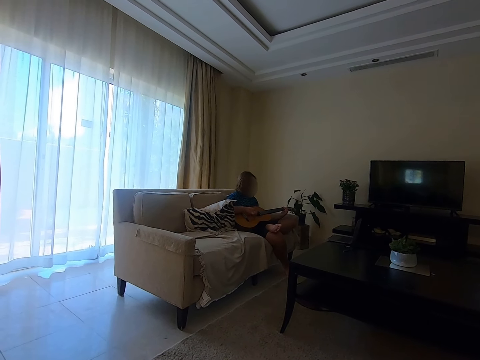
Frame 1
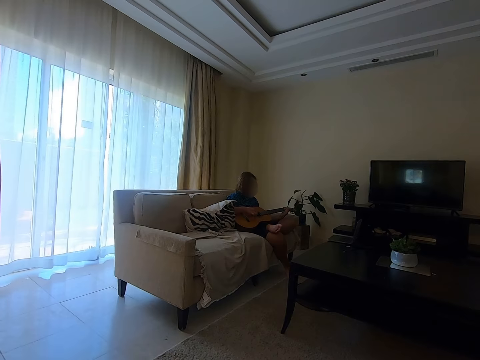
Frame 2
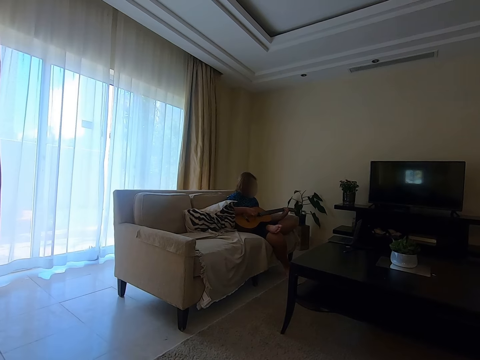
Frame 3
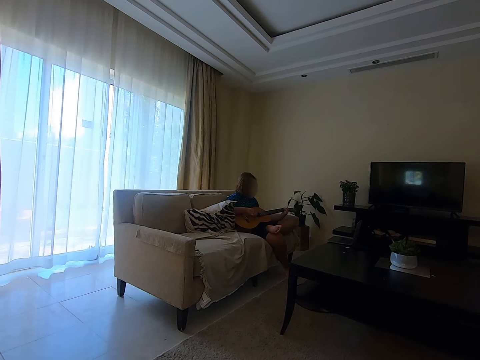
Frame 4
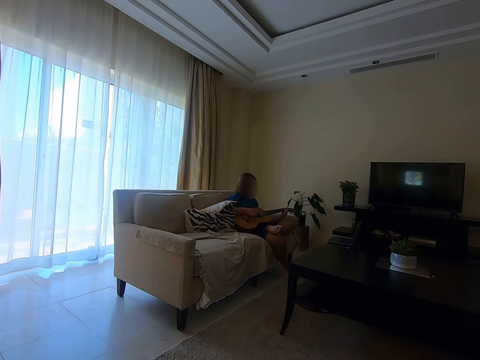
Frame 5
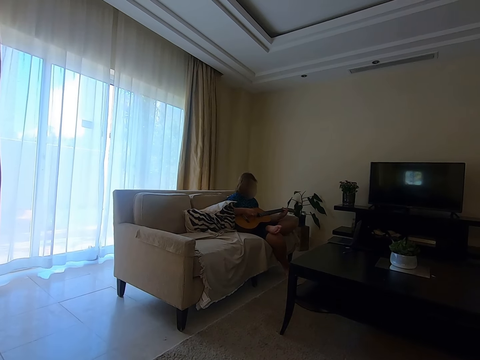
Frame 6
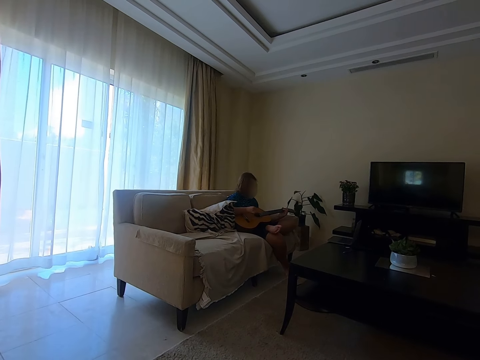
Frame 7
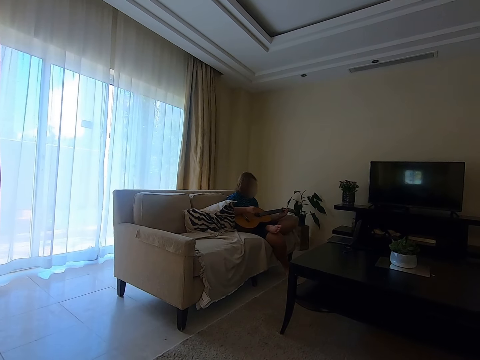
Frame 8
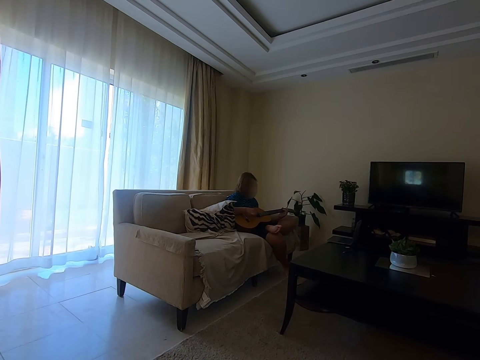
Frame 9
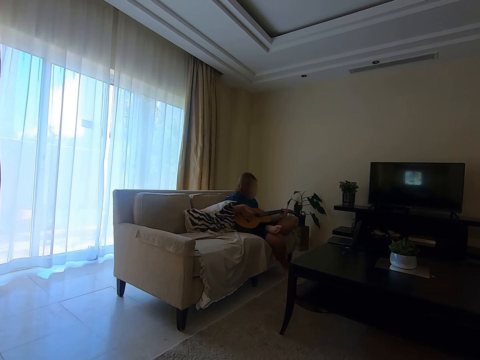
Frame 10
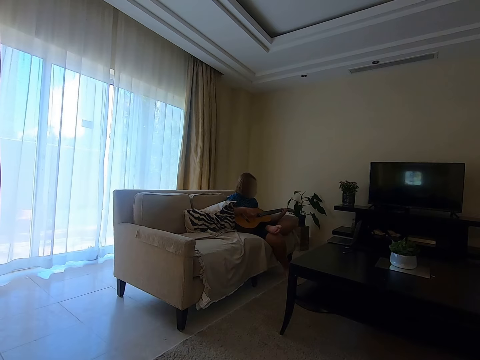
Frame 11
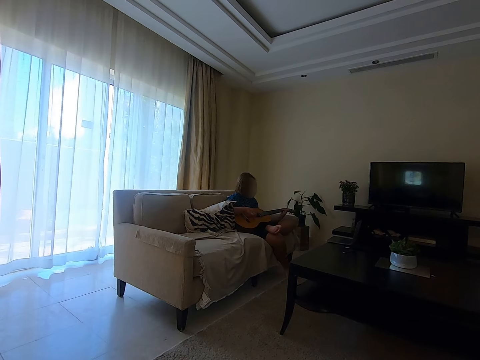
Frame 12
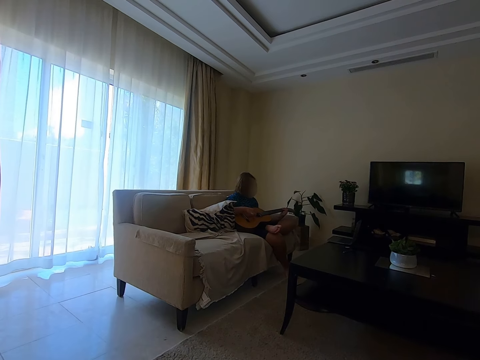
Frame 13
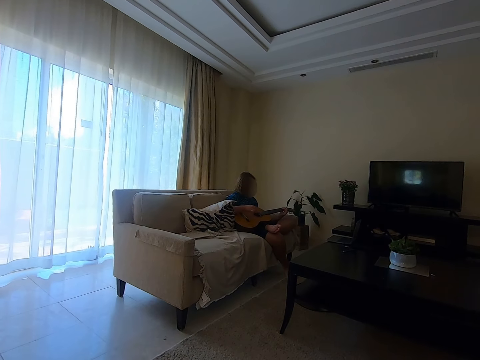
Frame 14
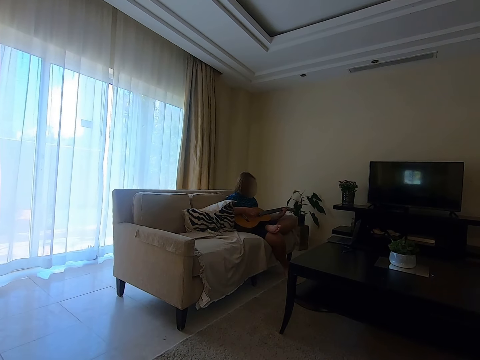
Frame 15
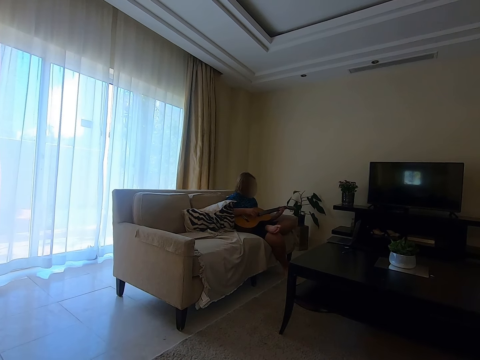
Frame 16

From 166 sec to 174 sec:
A man looks at the laptop and plays the guitar.

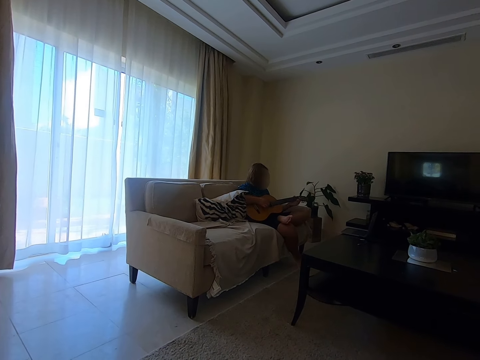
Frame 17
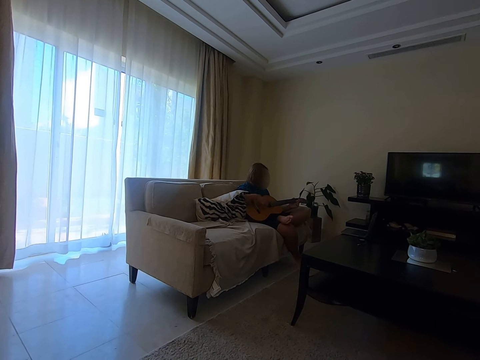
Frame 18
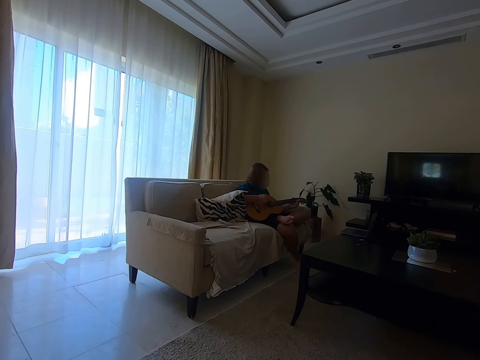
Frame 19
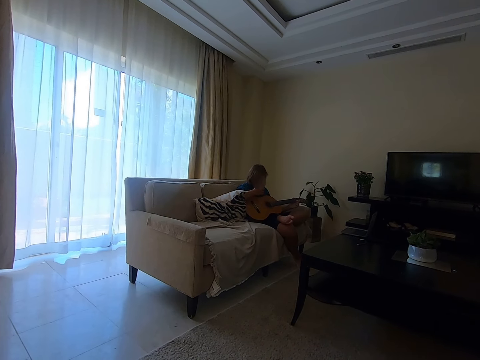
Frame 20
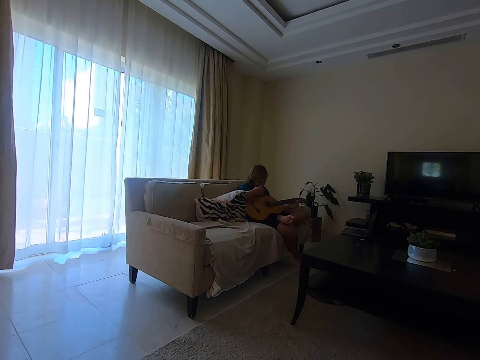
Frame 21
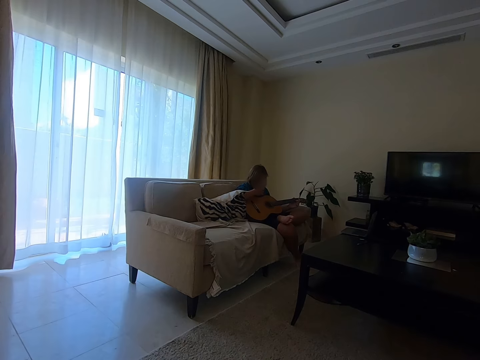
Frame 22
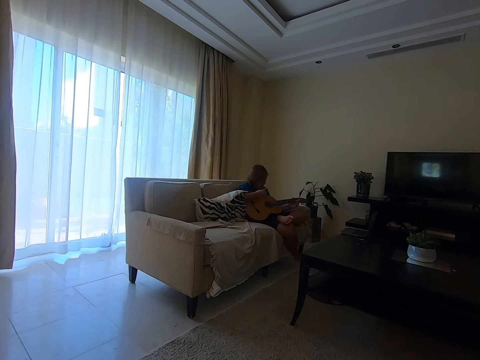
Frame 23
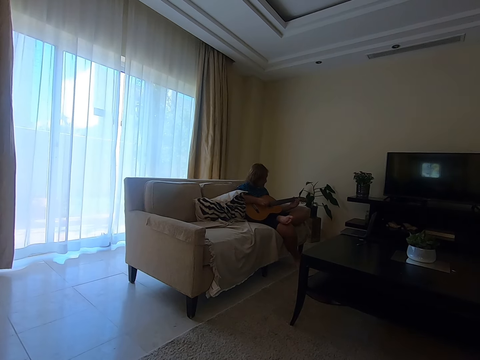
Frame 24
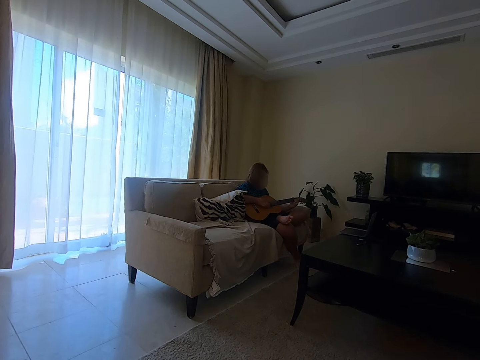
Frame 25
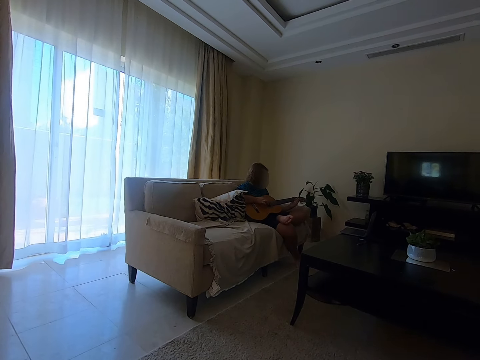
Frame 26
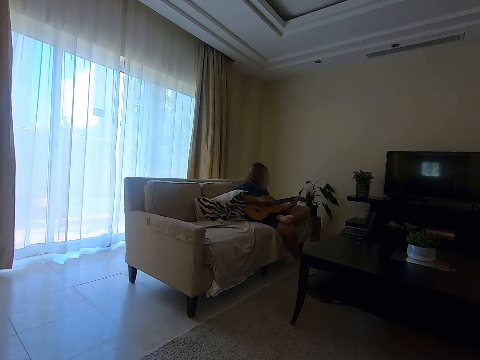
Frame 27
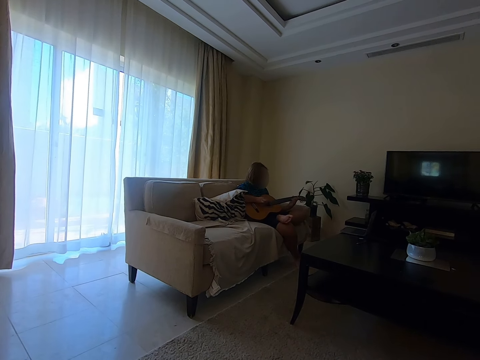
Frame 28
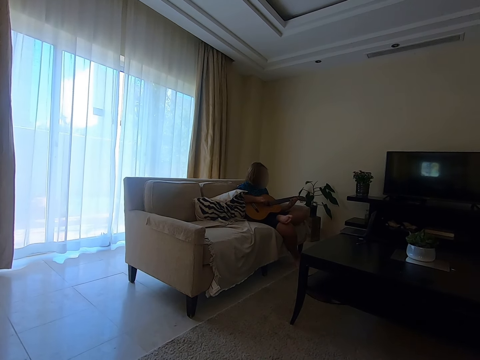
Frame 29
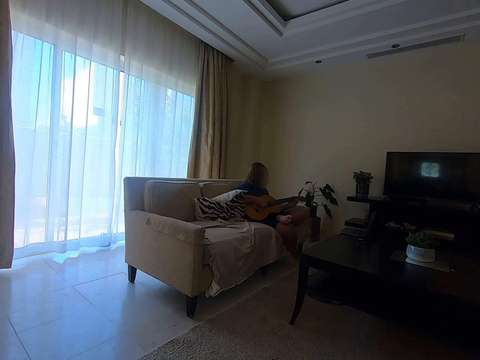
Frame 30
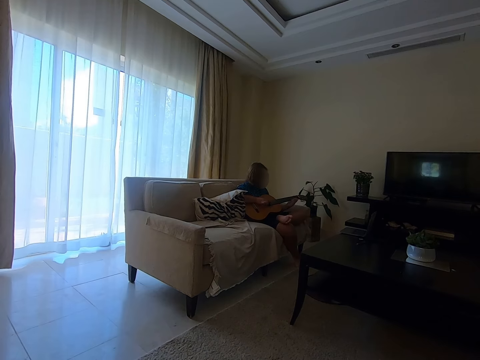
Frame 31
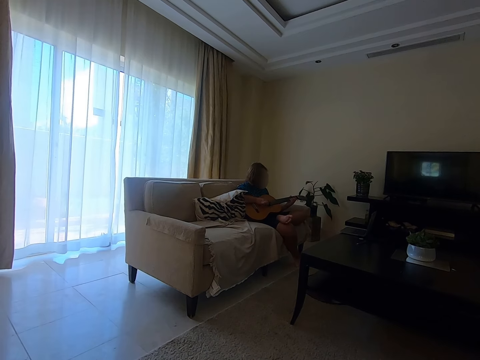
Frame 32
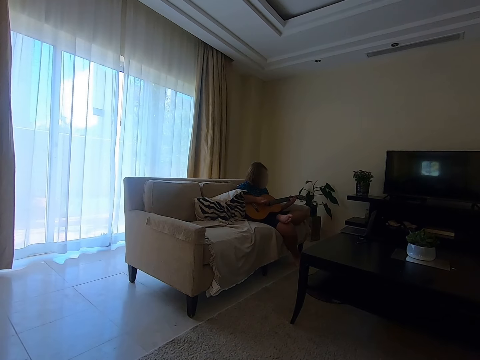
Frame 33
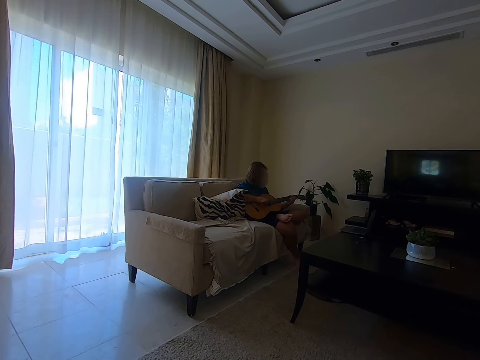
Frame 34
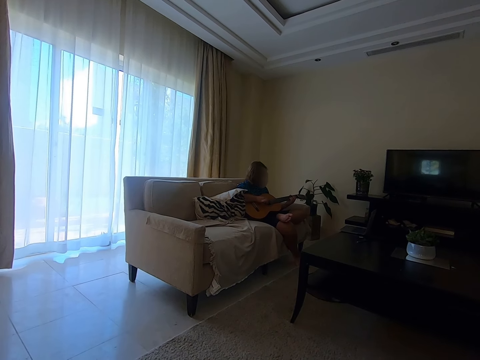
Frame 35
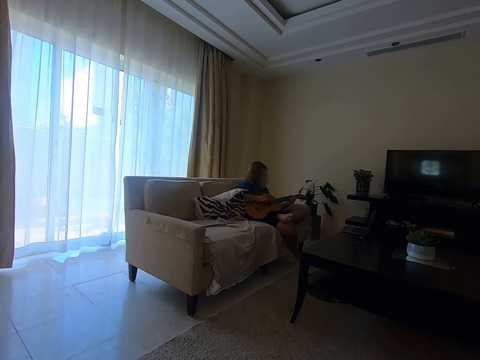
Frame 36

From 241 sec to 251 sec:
A woman touches the face with the right hand. The woman looks at the laptop and plays the guitar.

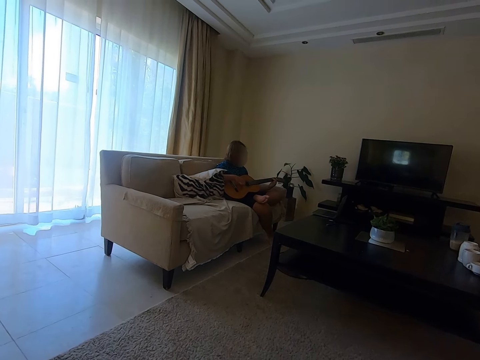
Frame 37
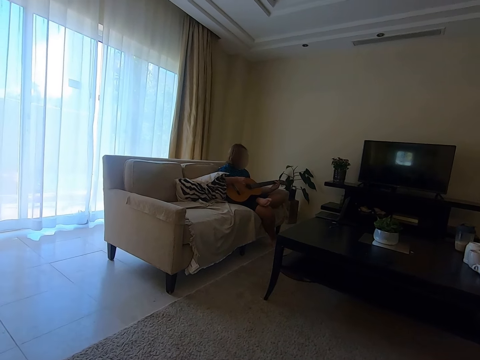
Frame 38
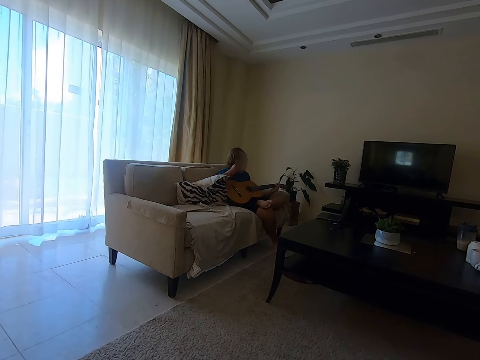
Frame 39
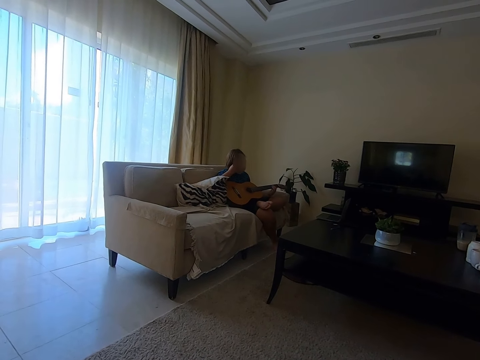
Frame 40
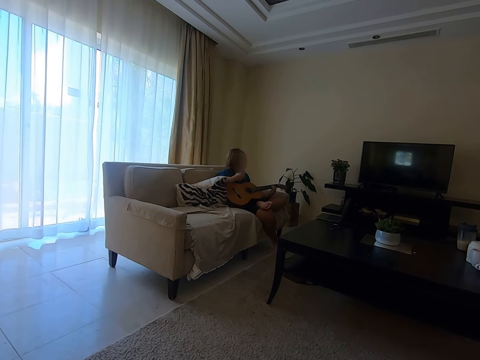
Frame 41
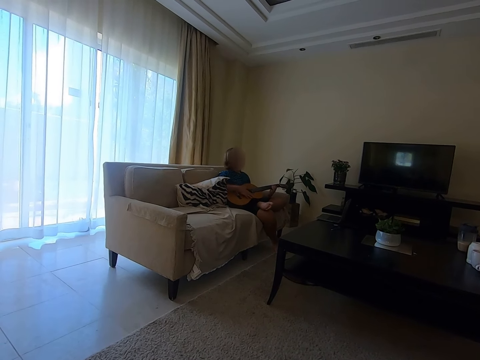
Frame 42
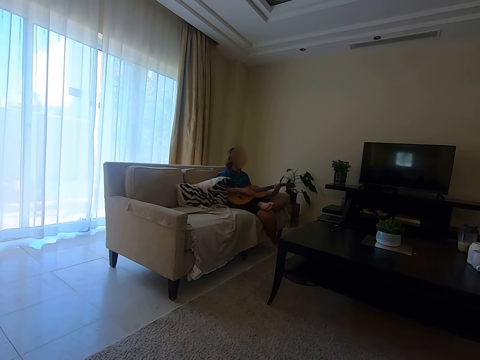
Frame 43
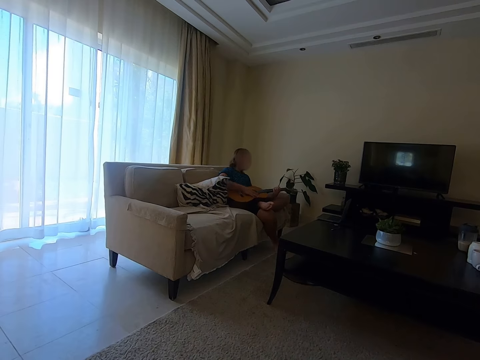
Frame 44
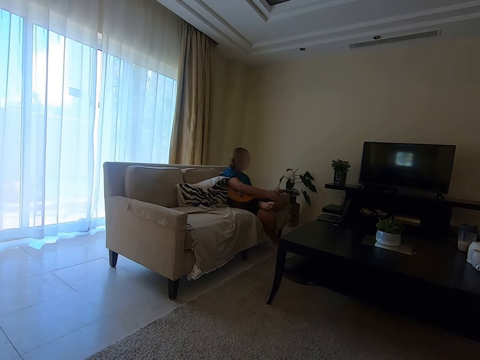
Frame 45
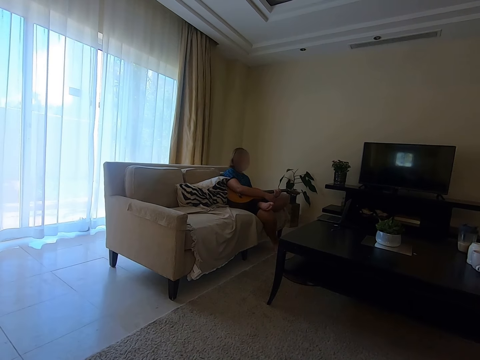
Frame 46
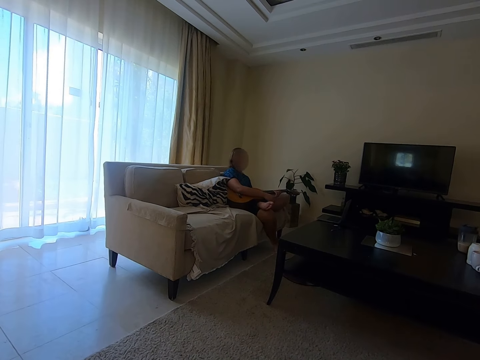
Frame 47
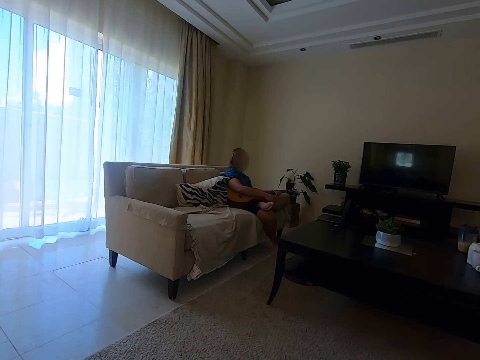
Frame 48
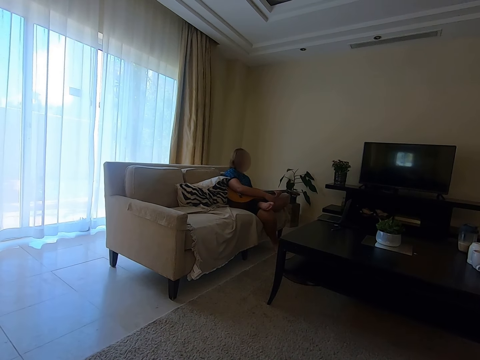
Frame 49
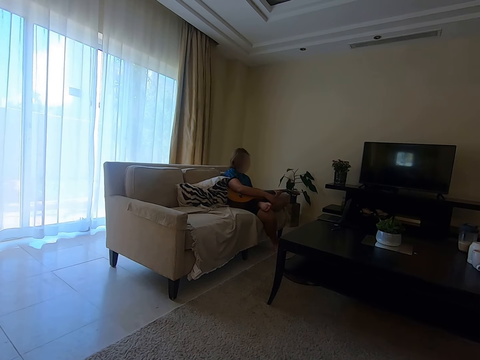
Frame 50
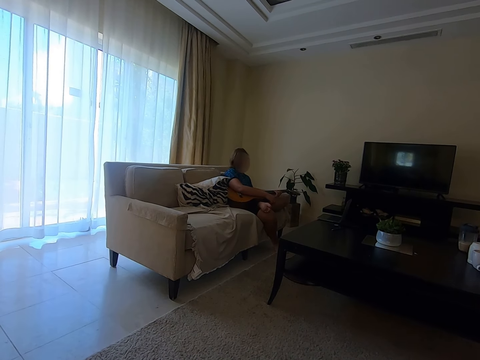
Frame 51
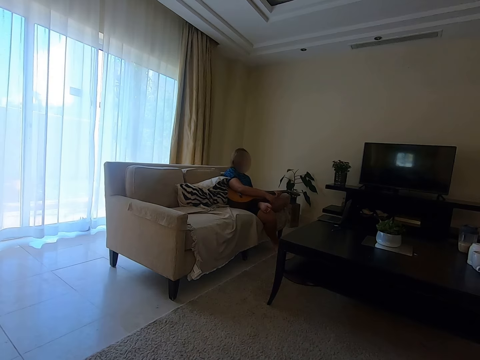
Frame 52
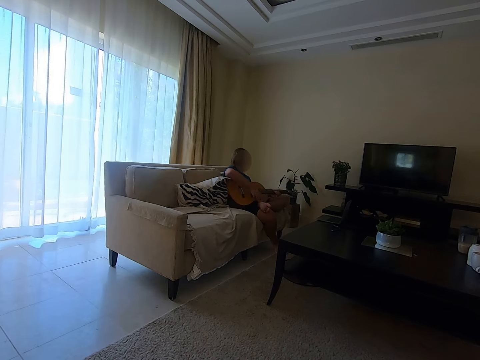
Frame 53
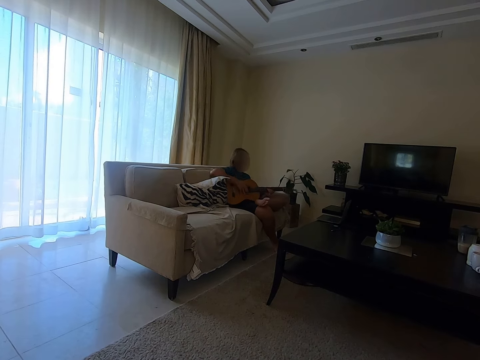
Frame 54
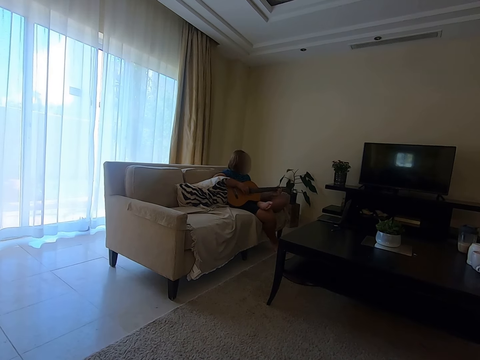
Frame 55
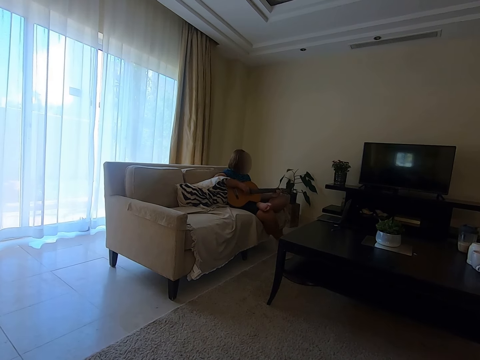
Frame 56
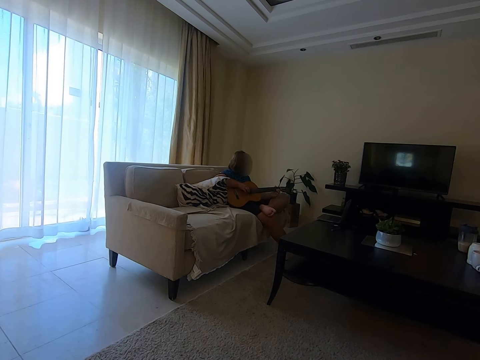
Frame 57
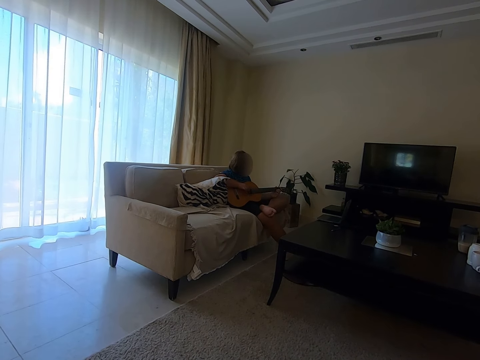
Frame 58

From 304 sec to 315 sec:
A woman touches her face. The woman talks to the camera wearer.
